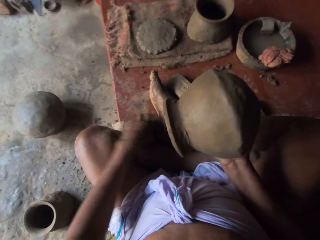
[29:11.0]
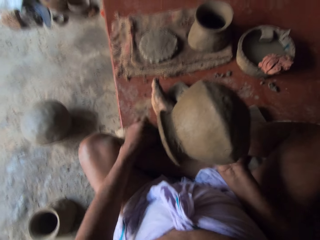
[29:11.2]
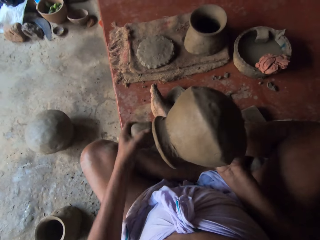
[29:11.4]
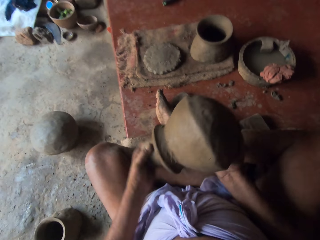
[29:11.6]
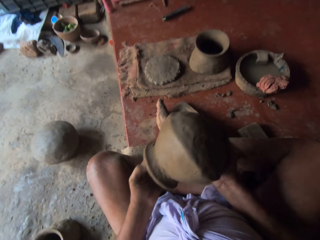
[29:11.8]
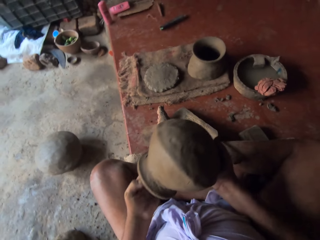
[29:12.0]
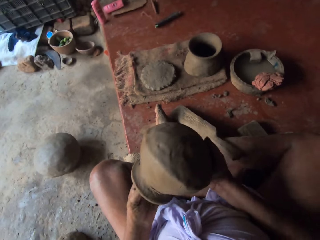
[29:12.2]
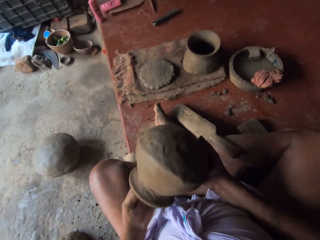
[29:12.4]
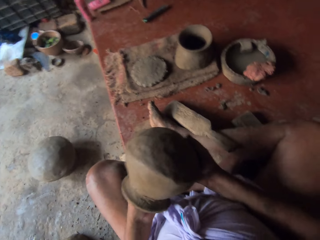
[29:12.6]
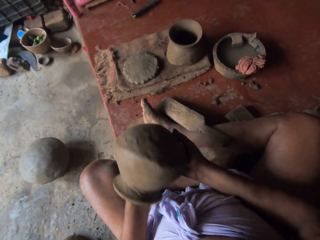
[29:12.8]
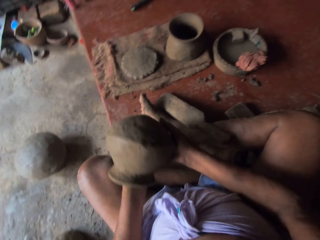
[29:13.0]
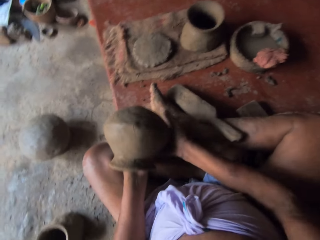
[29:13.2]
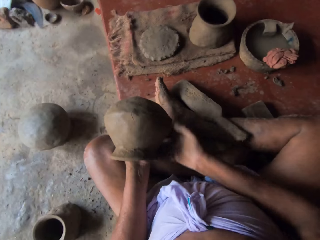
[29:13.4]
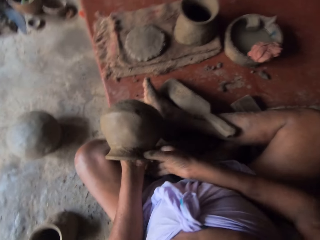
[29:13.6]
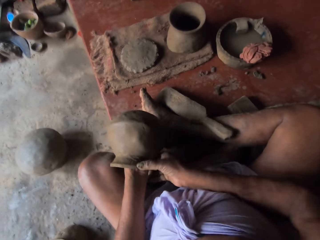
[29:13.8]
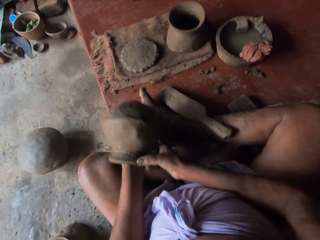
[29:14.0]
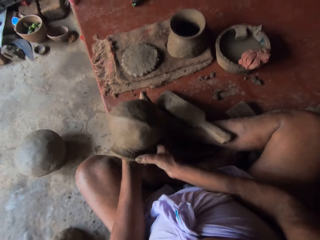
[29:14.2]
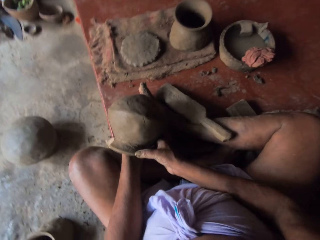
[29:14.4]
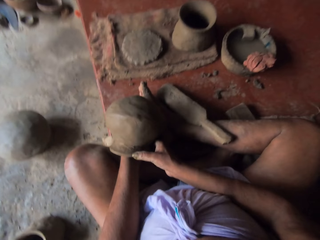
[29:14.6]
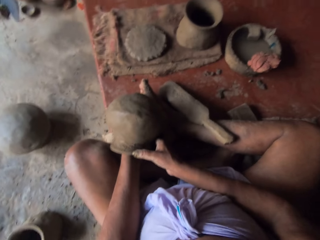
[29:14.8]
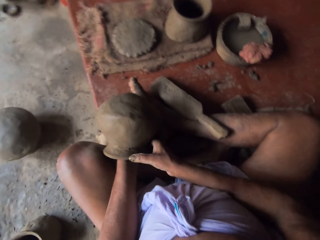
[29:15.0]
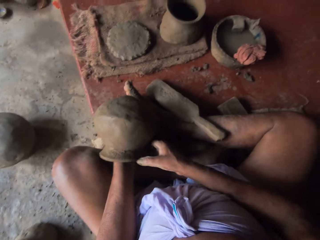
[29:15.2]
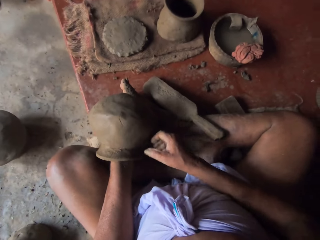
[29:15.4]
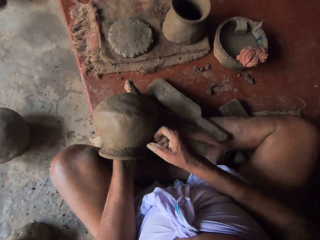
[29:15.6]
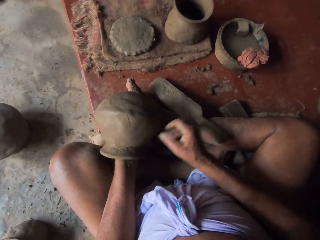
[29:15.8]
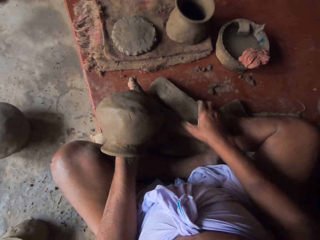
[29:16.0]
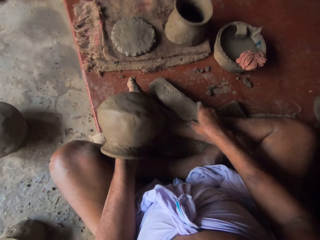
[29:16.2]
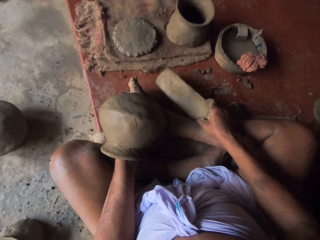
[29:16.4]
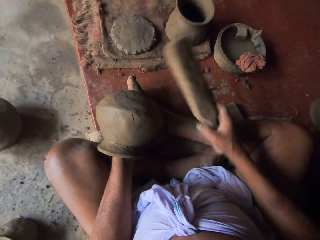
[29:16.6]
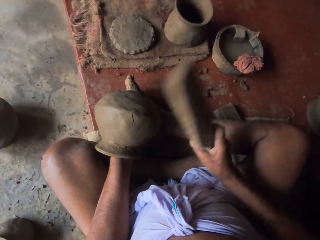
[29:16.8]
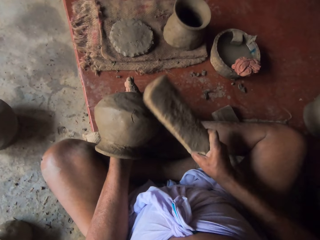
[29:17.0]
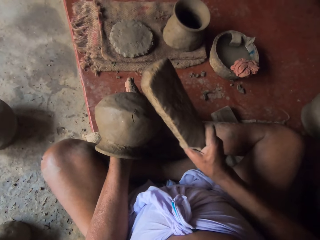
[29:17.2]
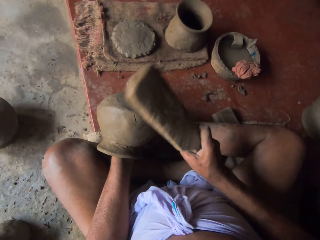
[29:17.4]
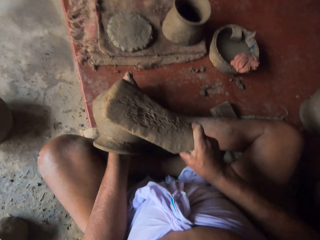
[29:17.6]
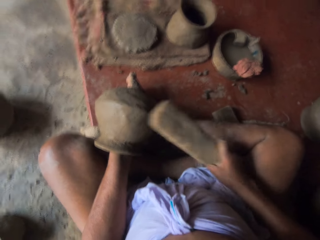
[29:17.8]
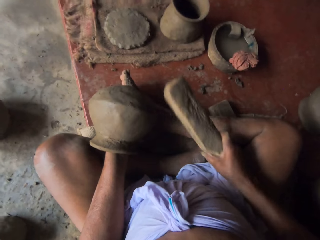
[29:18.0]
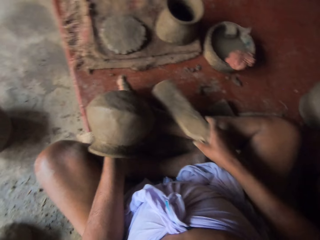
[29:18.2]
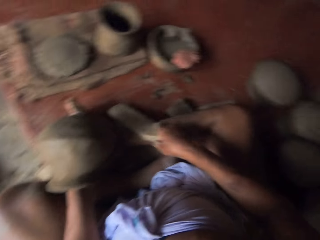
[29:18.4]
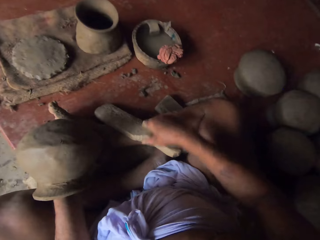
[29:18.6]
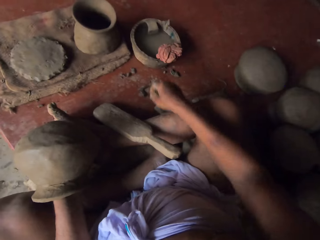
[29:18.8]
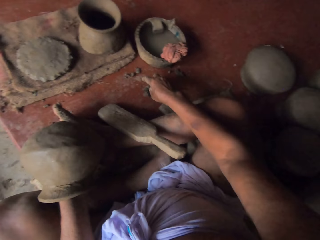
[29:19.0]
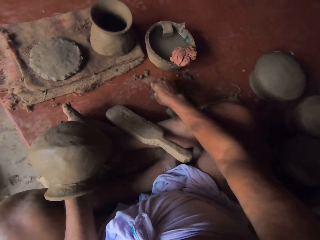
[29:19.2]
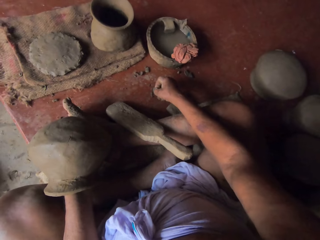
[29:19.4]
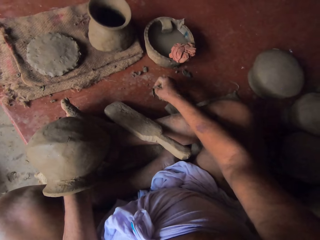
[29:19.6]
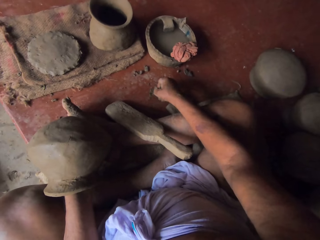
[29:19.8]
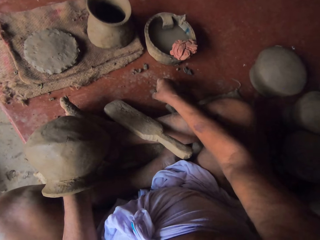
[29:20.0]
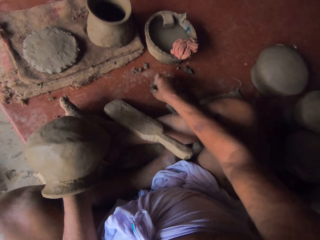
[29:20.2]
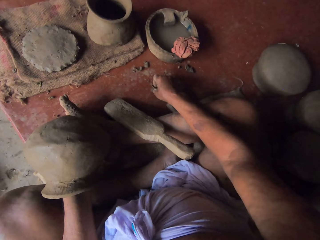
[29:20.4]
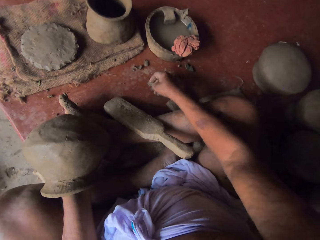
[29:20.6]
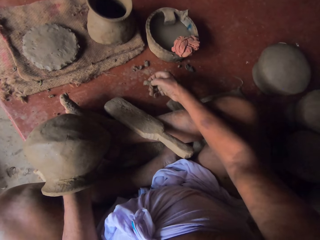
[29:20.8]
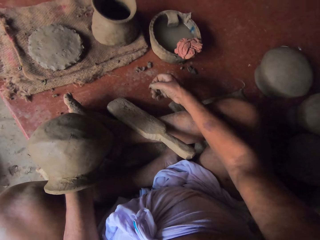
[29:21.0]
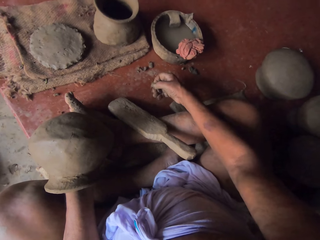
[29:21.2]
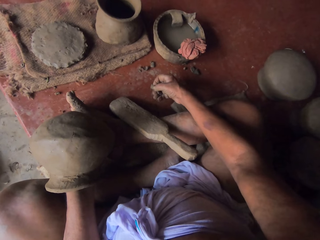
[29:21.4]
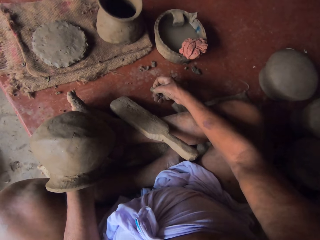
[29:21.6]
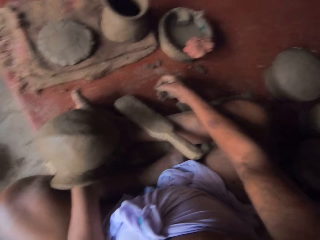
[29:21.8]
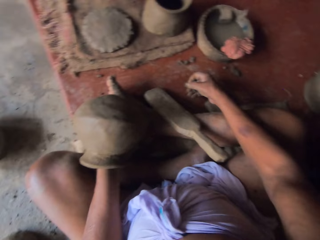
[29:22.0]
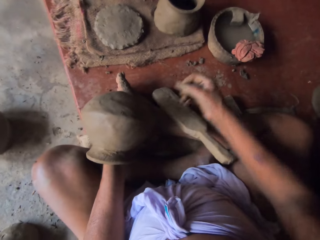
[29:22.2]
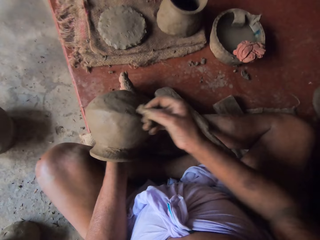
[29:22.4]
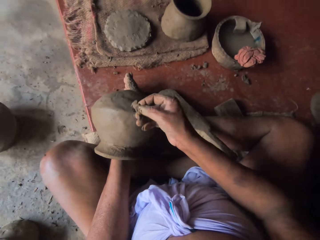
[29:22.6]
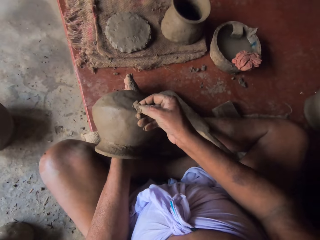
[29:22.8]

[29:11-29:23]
The camera wearer picks up clay on the floor. They fix clay in the pot. They shape the clay pot. They pick up a wood potter's rib. They hit the clay pot with the potter's rib. They shape the clay pot. They drop the wood potter's rib on the lap. They pick up clay pieces on the floor.

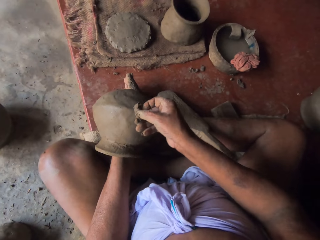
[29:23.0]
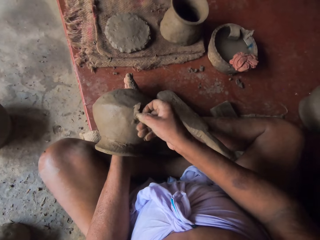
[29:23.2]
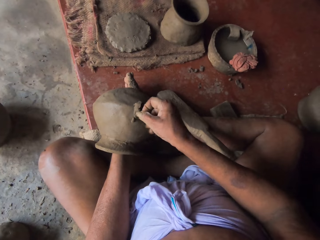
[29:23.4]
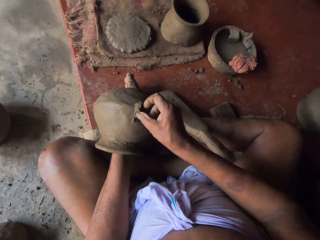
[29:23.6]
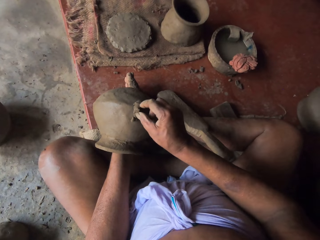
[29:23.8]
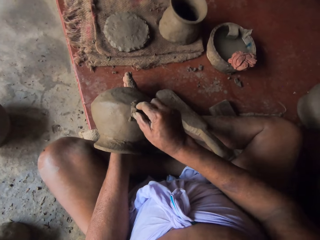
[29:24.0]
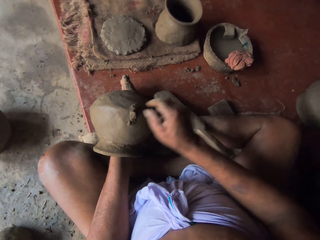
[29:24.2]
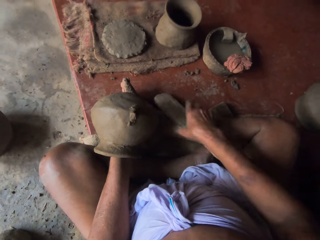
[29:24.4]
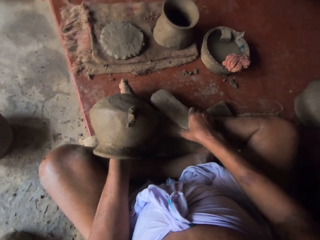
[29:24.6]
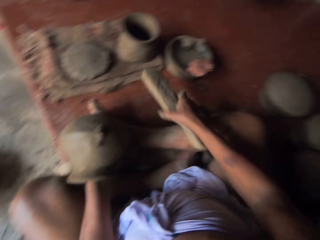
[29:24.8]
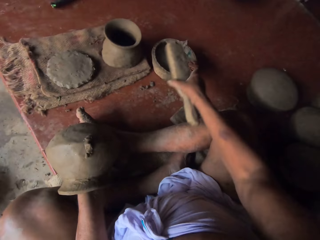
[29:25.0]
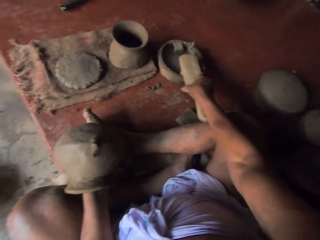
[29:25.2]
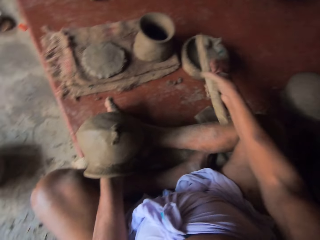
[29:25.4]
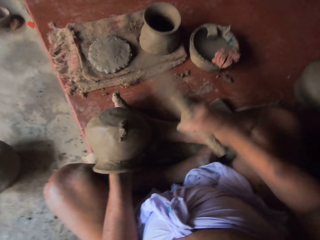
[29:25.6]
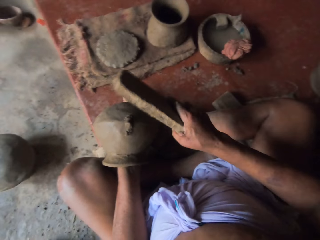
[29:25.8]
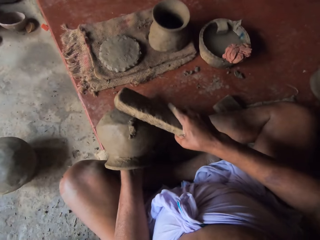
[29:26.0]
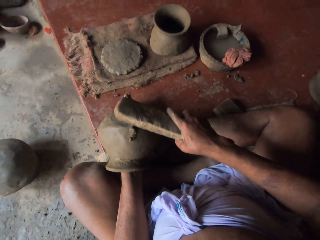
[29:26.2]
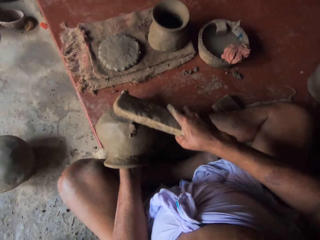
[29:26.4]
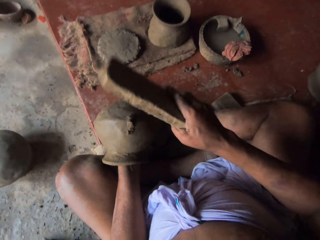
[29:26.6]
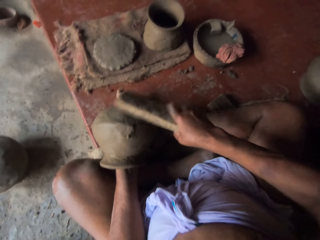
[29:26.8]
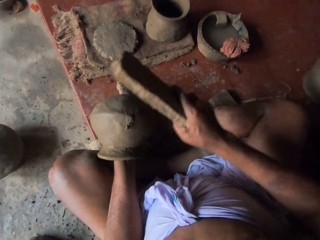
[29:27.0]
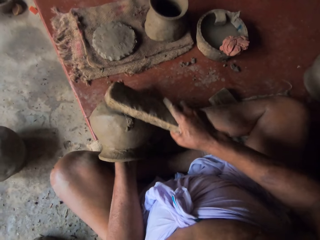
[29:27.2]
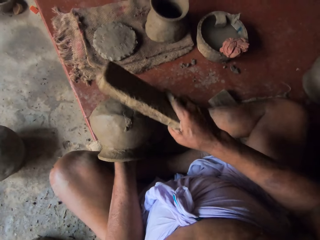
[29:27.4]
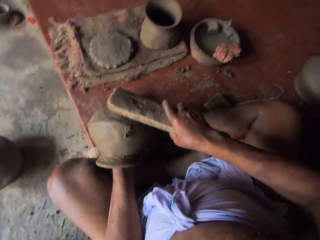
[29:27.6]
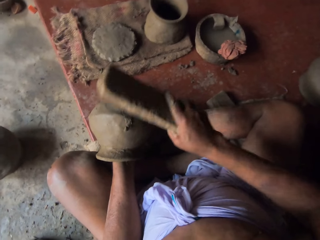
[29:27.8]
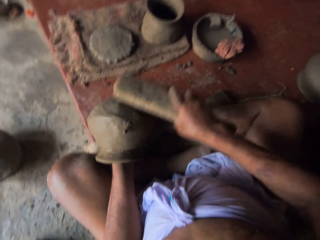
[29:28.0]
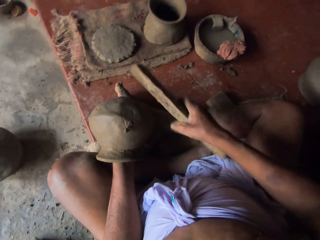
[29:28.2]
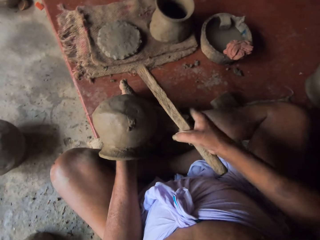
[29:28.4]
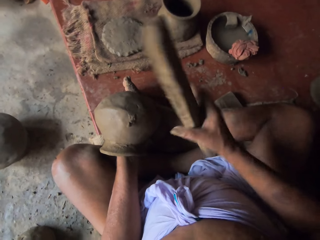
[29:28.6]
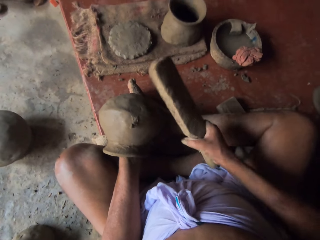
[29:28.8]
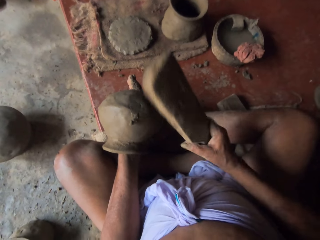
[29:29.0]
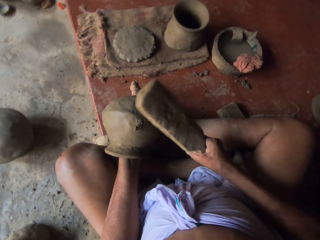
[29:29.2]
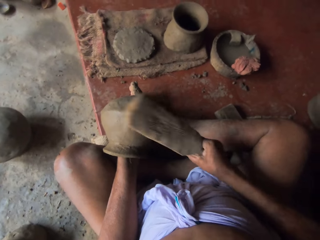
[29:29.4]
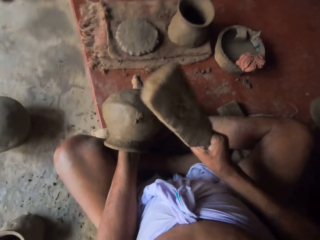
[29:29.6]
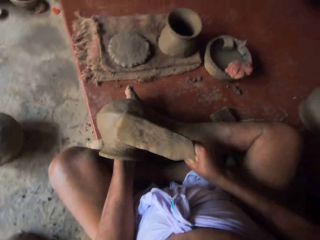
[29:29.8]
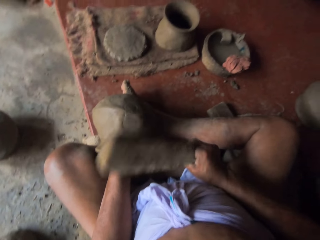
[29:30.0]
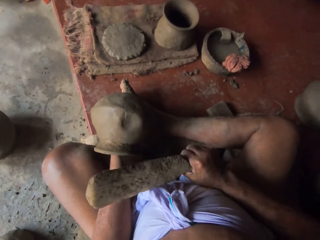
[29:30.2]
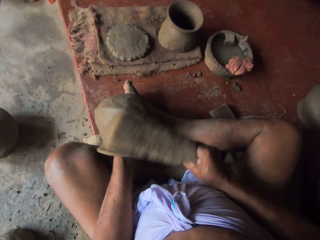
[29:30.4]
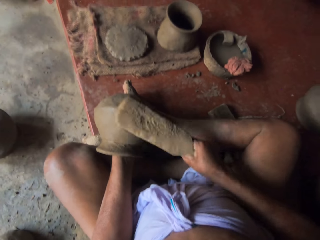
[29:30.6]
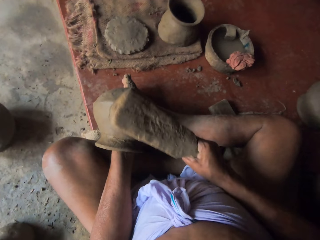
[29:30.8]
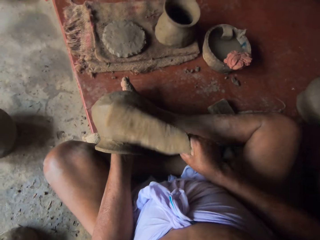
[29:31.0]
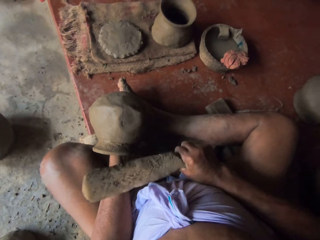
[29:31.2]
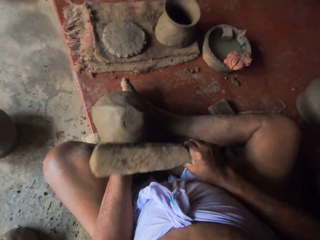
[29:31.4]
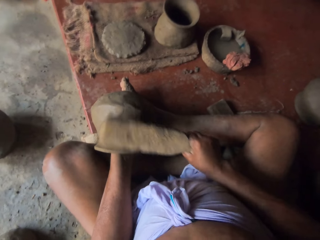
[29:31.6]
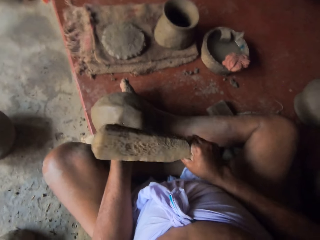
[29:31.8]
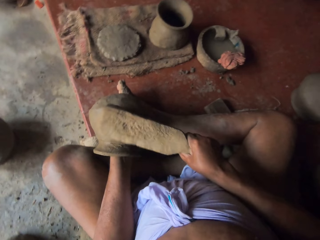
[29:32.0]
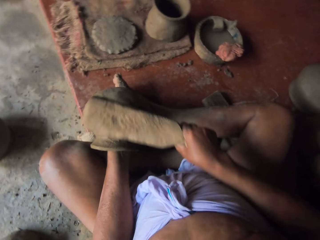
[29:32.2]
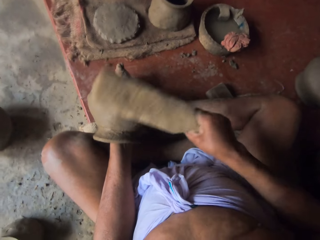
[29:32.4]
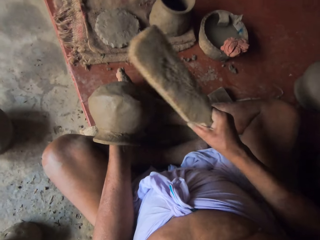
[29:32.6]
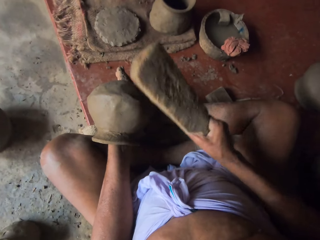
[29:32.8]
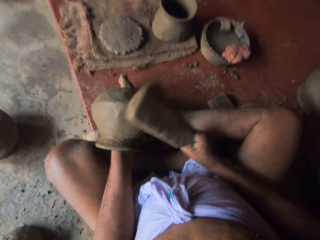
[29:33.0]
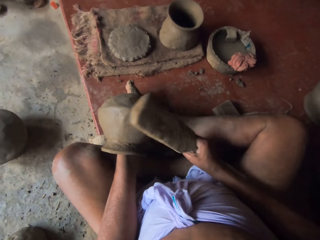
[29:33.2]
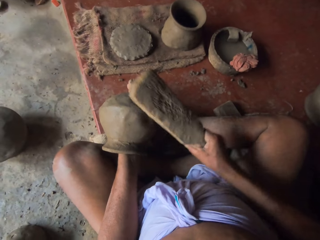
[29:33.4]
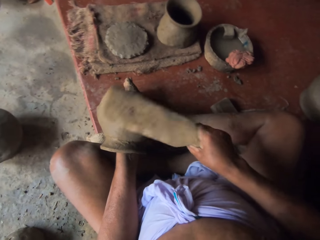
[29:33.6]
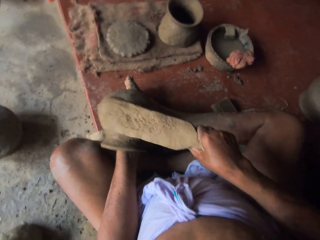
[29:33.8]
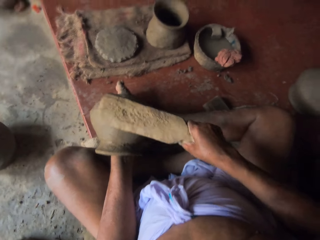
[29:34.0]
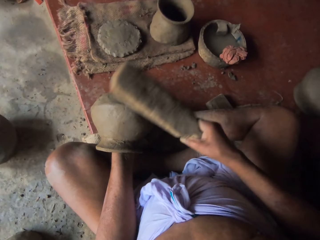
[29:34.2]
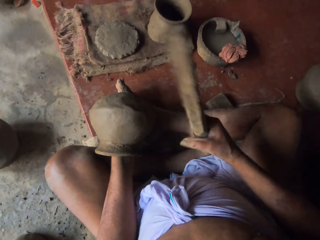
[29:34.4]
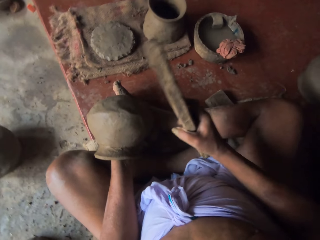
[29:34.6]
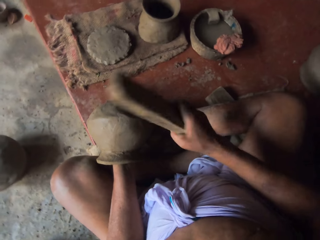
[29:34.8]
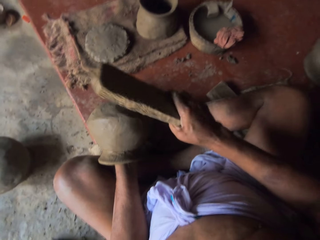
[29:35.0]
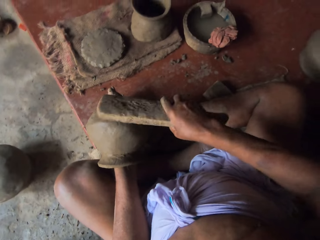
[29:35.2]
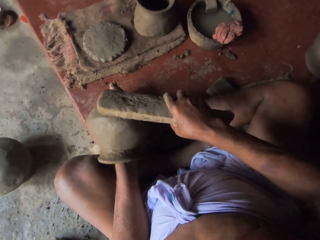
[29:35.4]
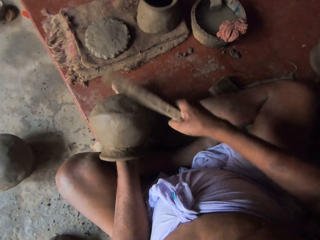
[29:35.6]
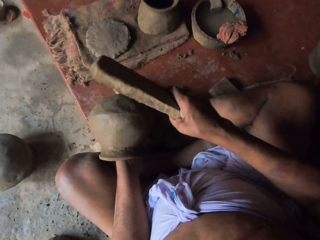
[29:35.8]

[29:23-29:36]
The camera wearer shapes the clay pot. They fix clay on the pot. They pick up a wood potter's rib. They hit the potter's rib on a cloth. They shape the clay pot. They hit the clay pot. They shape the clay pot.
